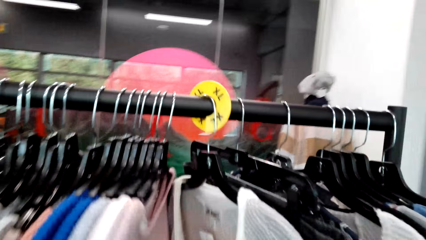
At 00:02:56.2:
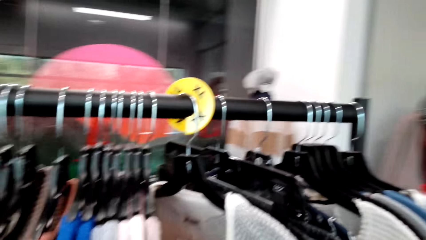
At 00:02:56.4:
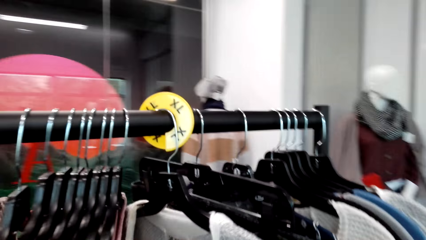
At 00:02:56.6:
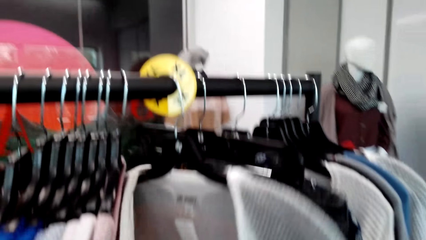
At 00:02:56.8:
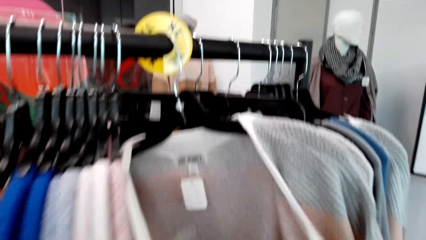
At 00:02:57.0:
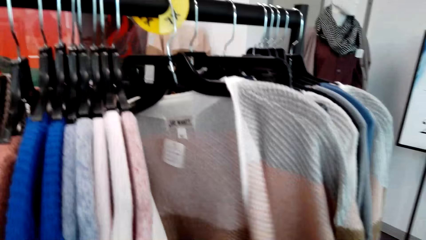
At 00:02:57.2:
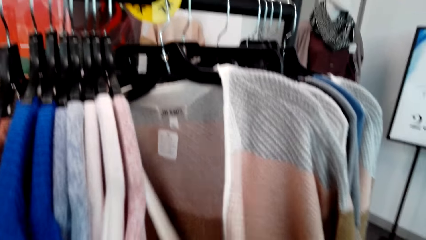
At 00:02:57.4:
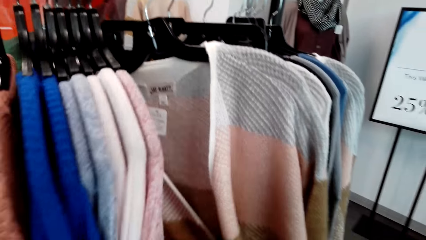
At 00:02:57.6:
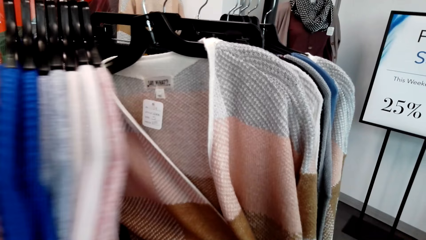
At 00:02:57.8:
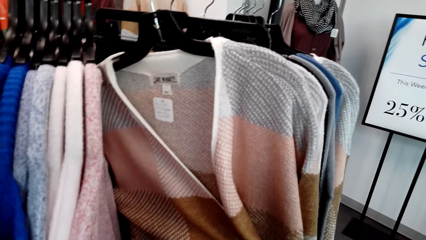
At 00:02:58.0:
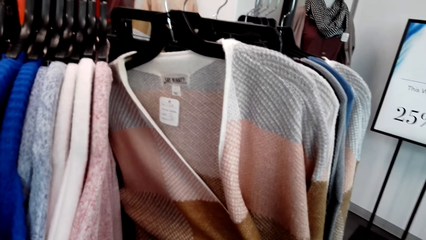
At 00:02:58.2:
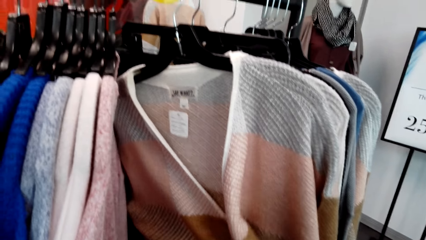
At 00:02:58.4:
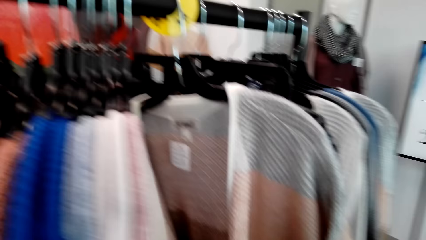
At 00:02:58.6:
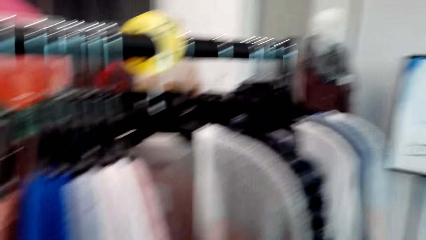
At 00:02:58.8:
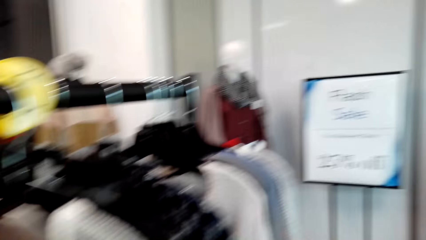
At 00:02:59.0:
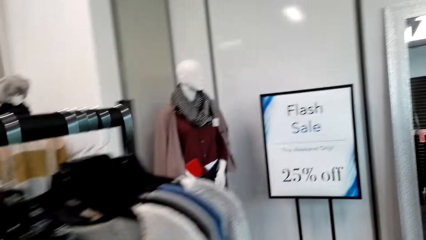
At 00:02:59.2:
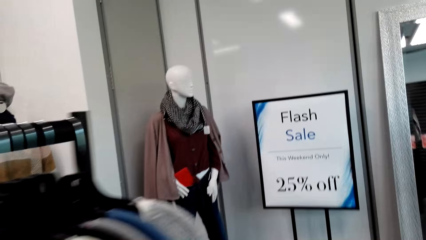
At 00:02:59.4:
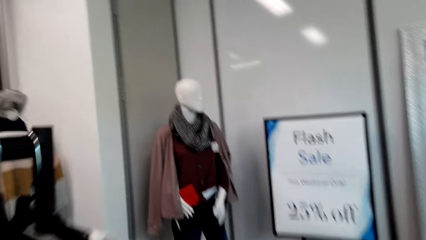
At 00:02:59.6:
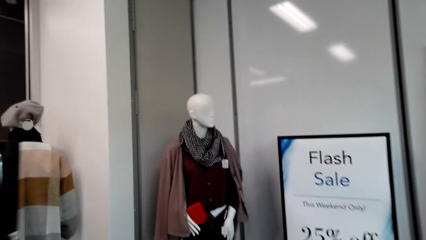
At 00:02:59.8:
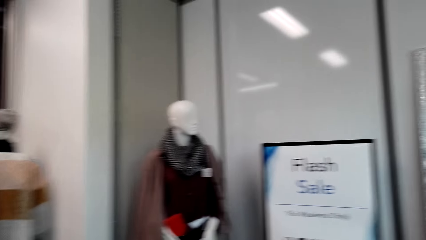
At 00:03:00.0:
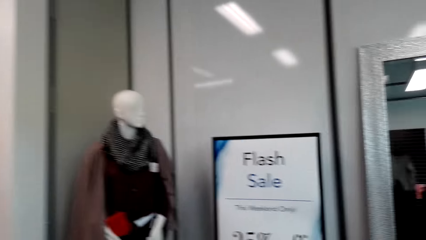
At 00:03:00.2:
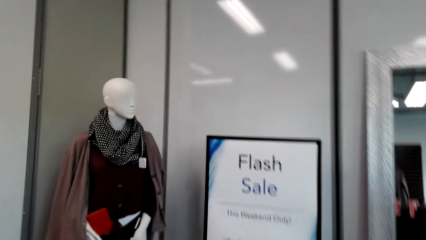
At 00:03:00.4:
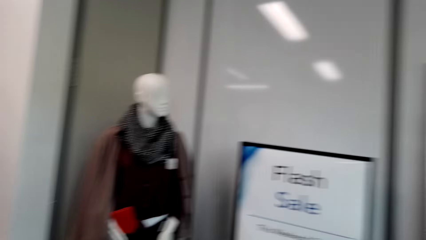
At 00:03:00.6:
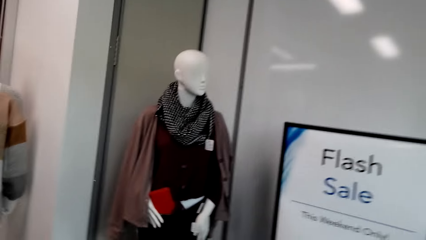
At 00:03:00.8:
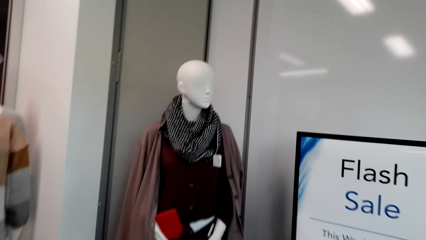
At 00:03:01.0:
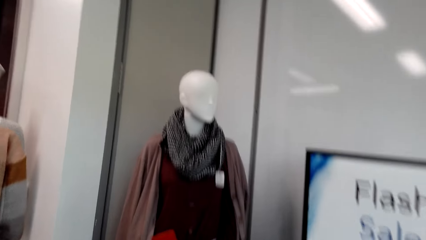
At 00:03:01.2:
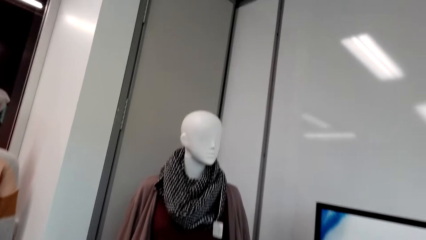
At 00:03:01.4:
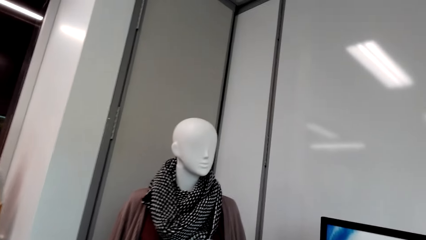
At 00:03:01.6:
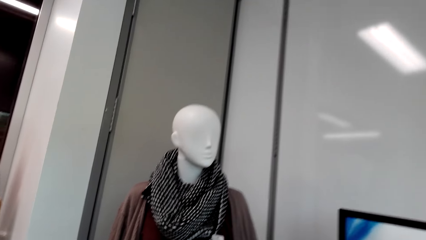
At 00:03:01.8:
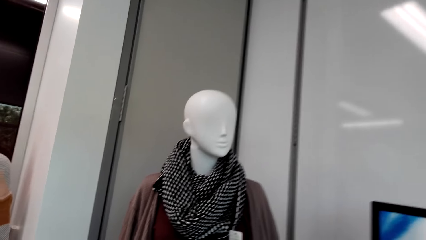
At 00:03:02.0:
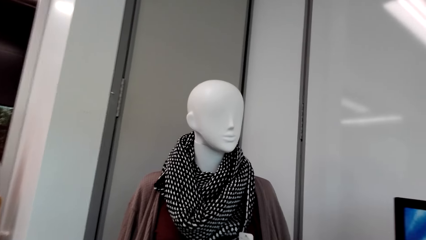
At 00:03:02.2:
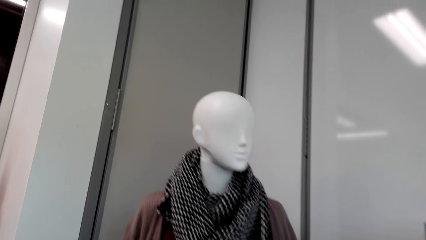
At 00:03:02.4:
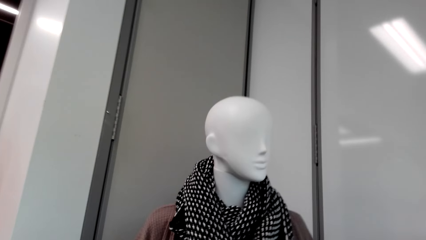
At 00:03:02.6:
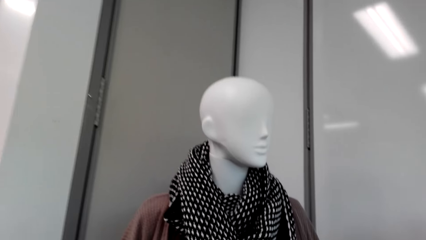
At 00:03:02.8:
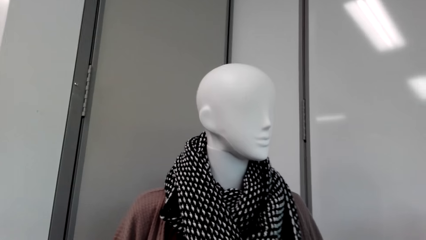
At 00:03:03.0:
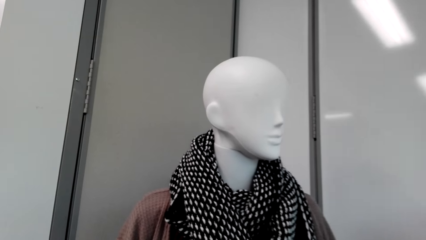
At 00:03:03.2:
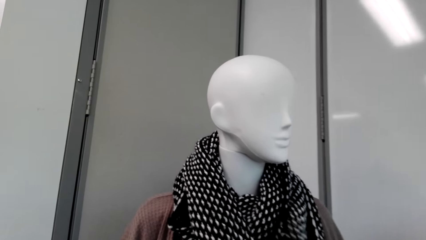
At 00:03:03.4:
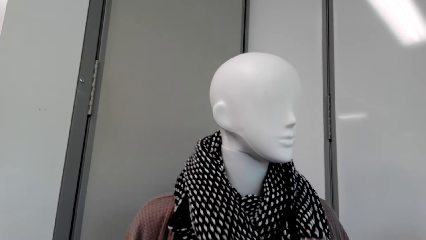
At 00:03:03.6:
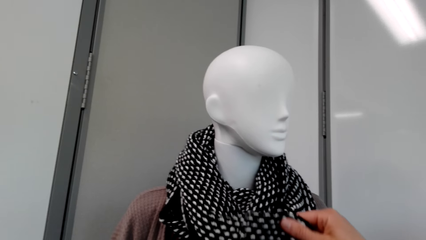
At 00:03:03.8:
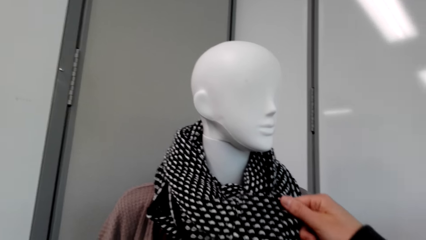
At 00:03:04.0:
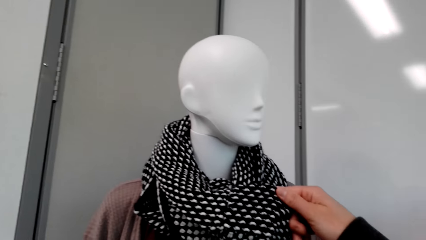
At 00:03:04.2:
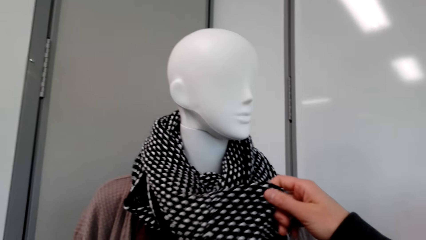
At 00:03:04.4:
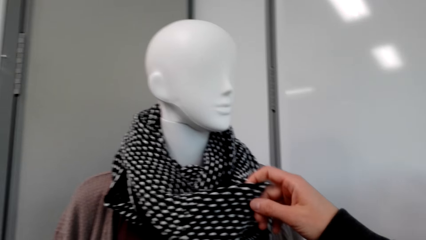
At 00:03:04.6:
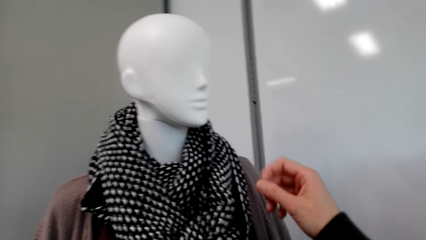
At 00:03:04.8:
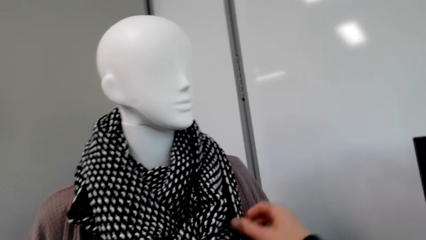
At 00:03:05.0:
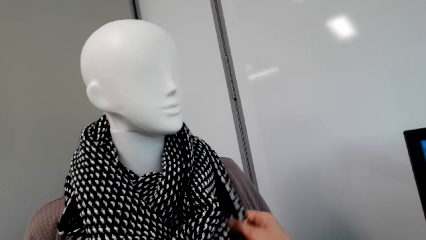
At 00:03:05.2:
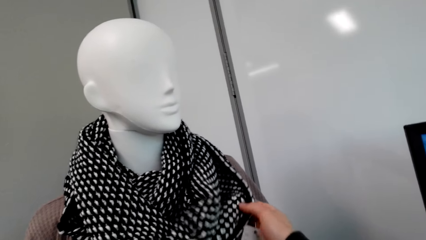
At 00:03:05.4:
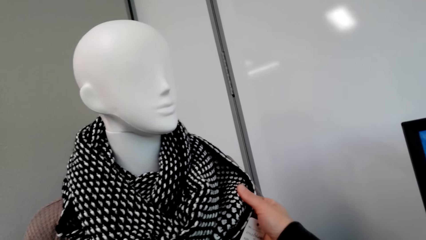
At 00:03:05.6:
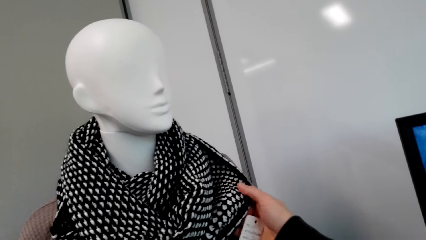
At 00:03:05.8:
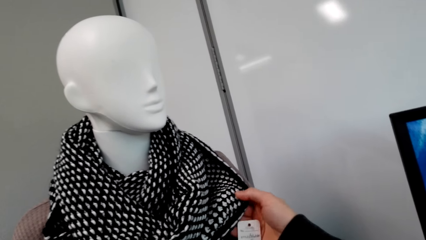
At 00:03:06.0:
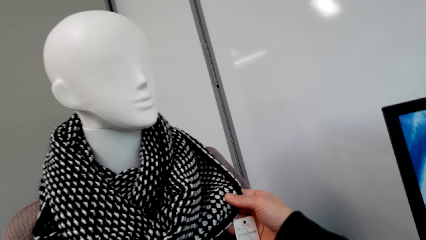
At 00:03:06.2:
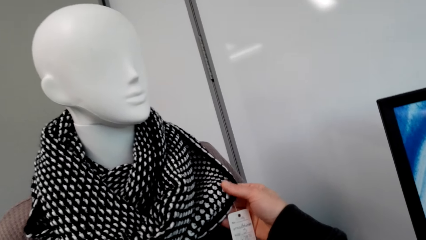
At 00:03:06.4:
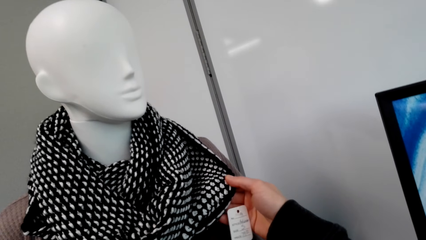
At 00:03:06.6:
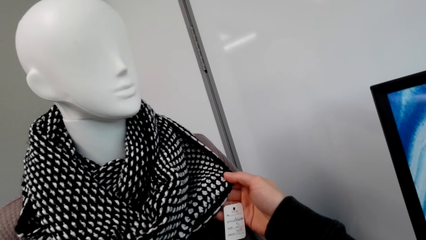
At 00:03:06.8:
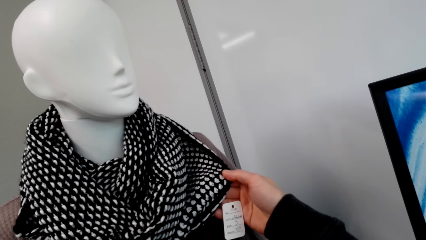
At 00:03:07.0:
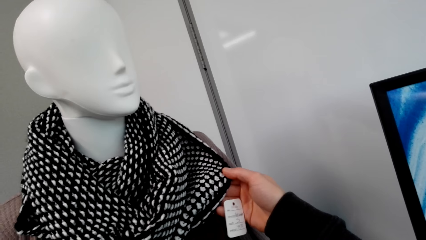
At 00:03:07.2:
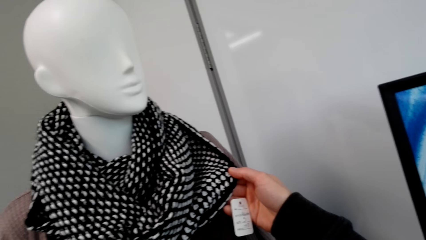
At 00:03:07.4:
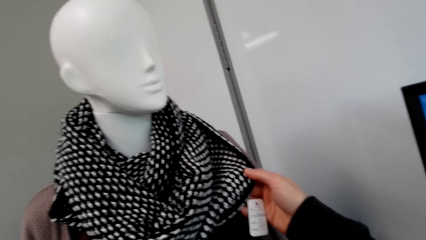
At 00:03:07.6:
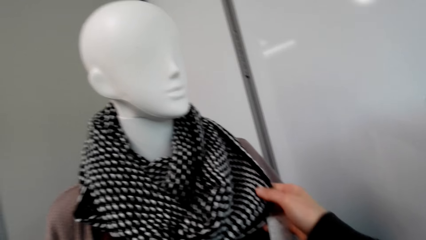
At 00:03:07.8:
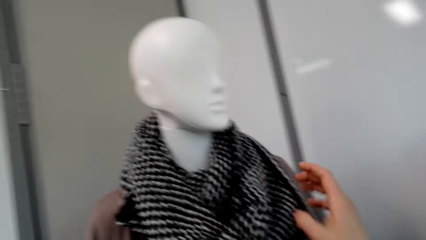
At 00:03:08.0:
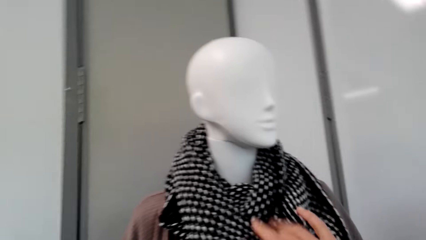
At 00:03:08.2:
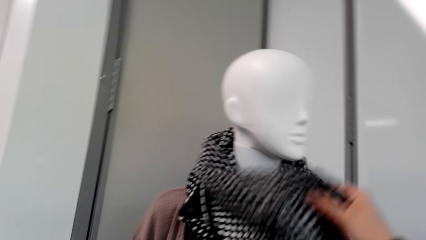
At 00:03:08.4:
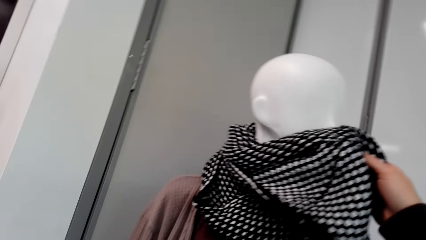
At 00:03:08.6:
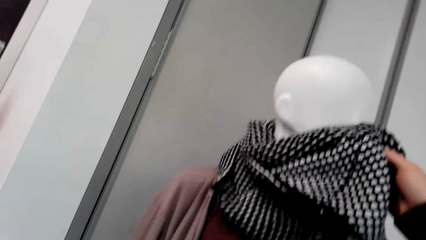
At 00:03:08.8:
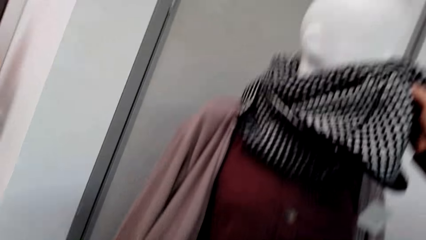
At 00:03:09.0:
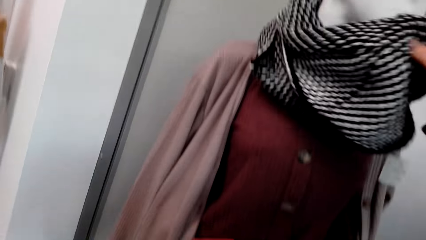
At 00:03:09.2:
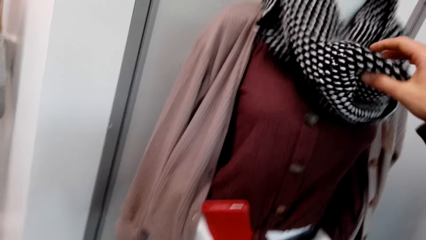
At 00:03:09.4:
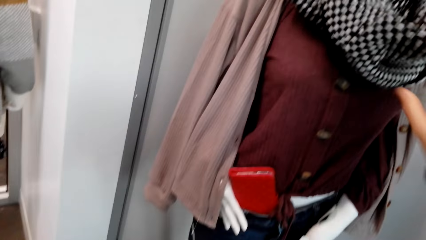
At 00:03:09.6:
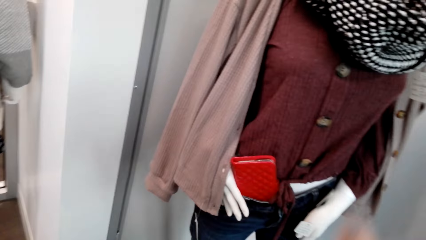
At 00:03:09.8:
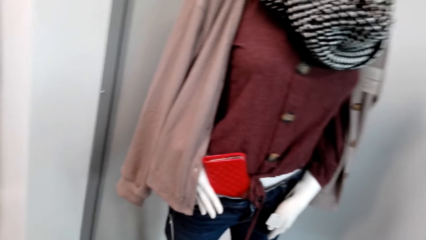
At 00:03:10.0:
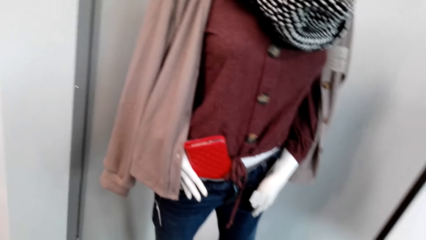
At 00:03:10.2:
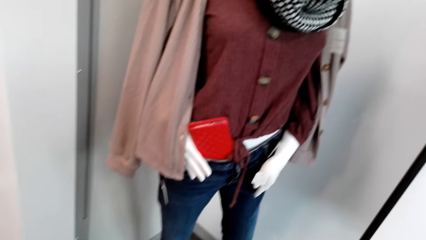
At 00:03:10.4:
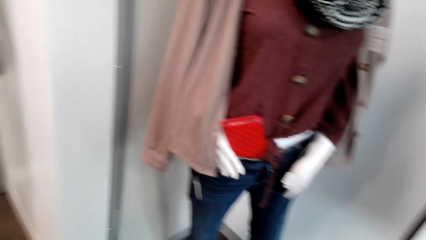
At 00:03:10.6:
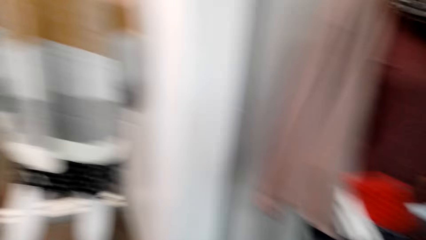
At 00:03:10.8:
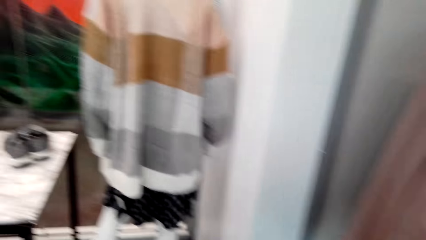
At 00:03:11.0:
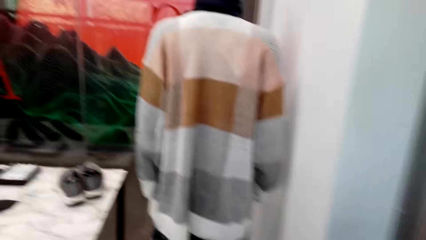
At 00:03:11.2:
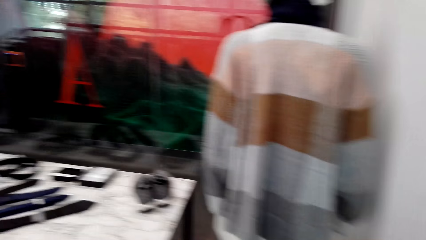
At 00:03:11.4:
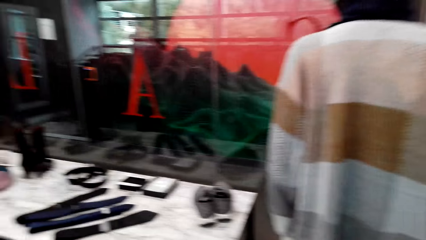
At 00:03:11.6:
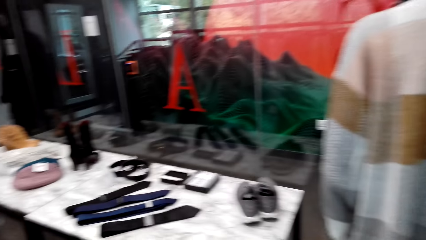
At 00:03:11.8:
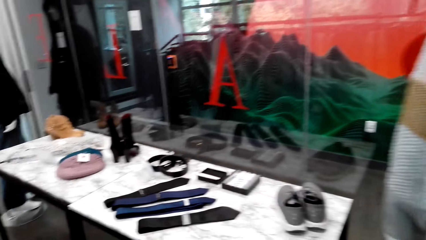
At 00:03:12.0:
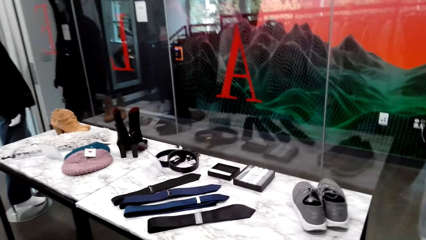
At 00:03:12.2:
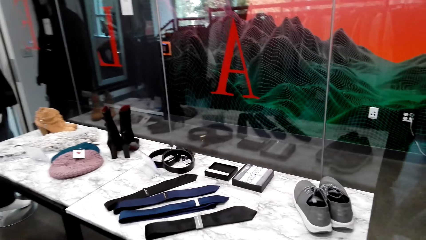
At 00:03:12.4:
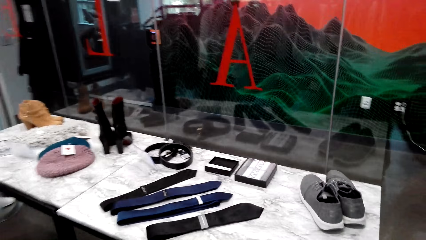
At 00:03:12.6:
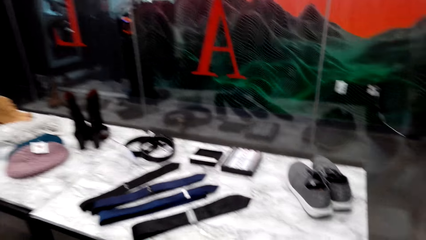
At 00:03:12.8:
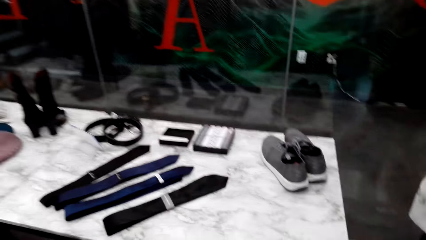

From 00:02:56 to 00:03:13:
The camera wearer's breaths are heard. They check out the scarf. They pick the scarf.
